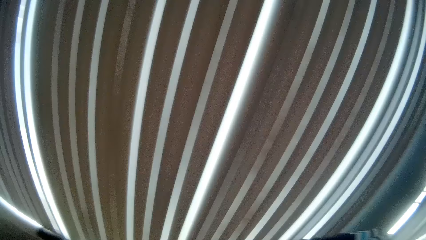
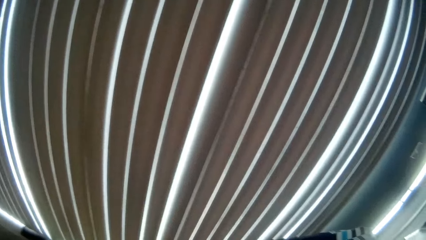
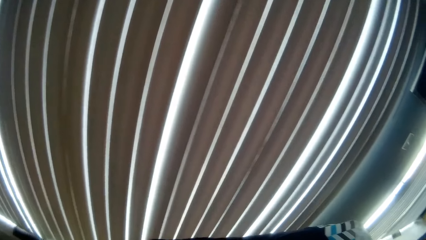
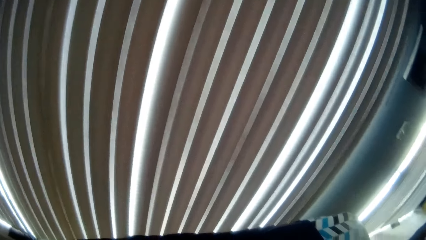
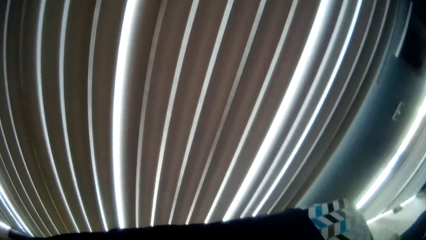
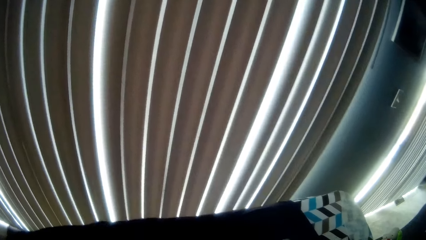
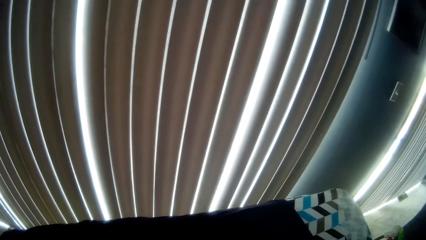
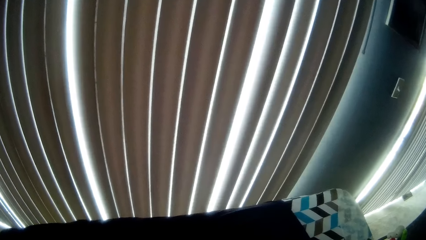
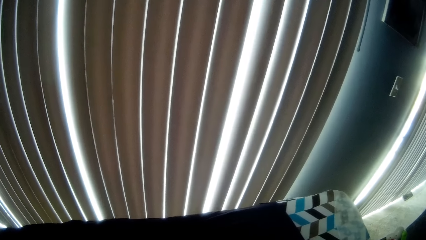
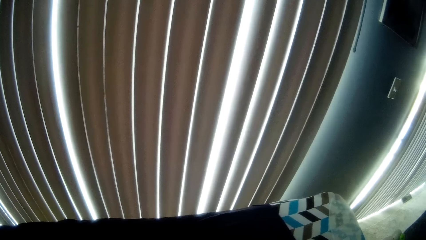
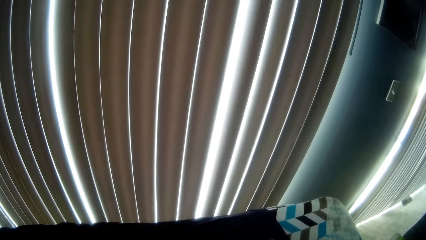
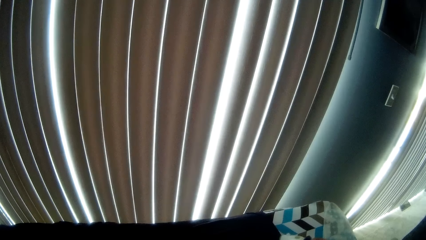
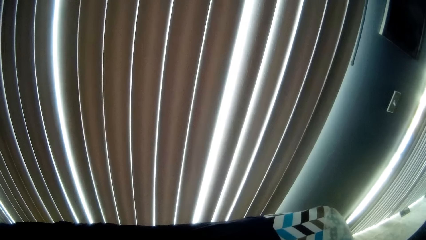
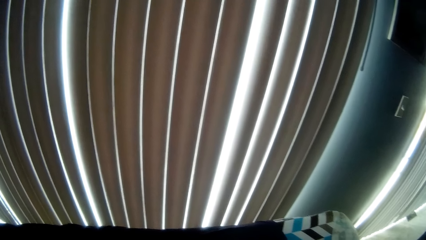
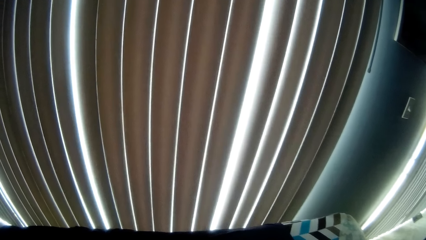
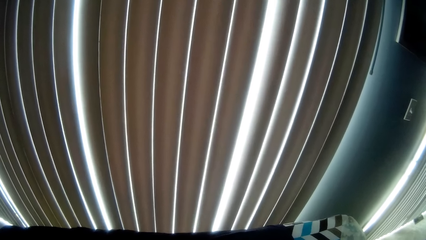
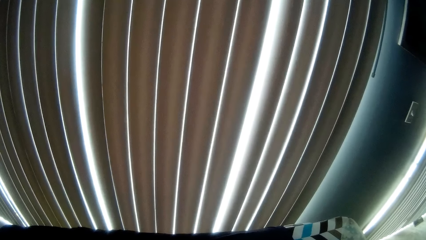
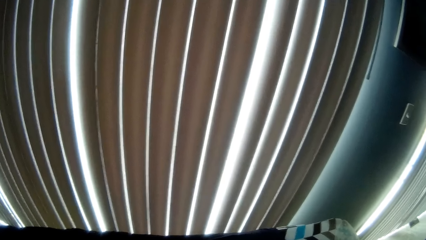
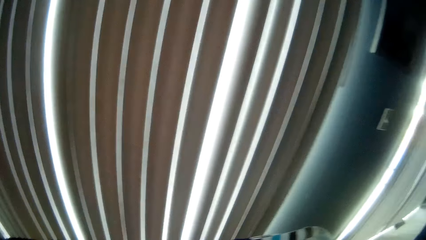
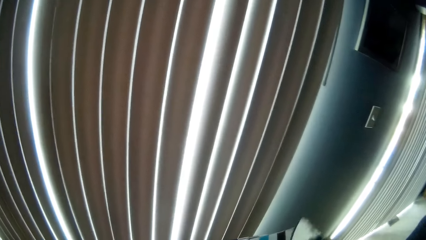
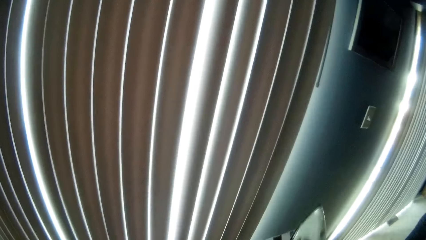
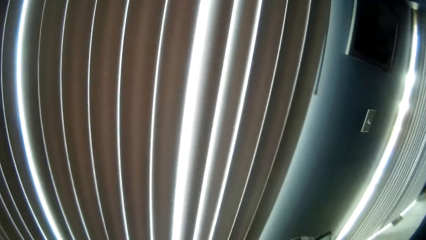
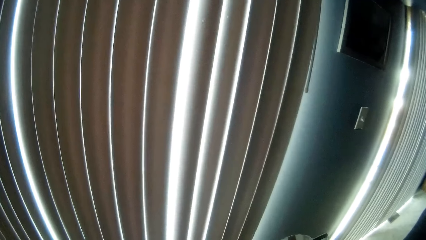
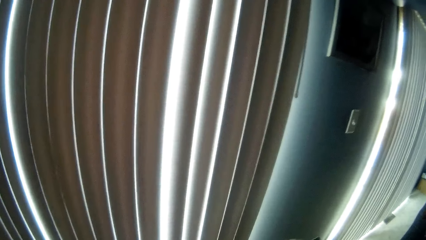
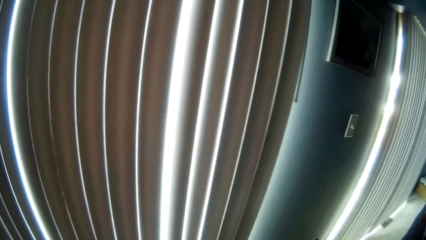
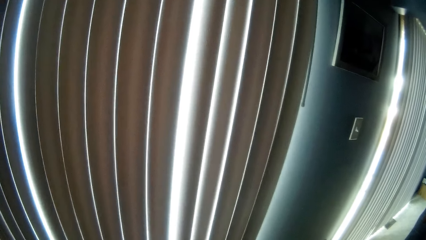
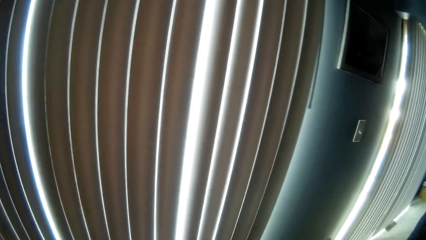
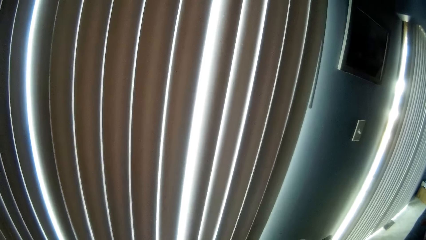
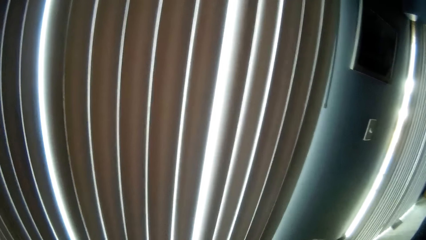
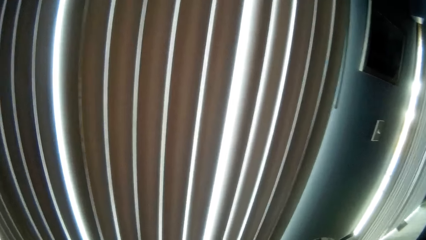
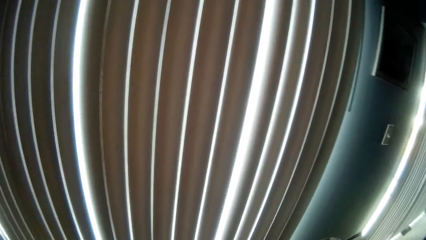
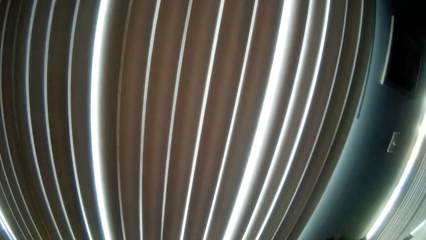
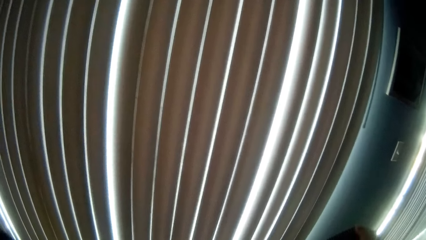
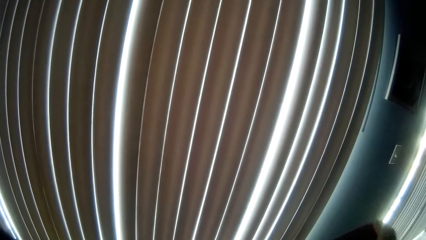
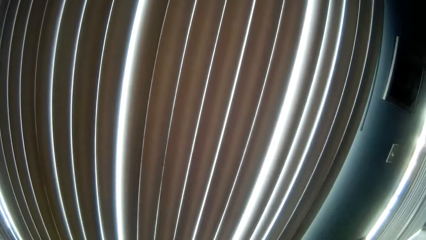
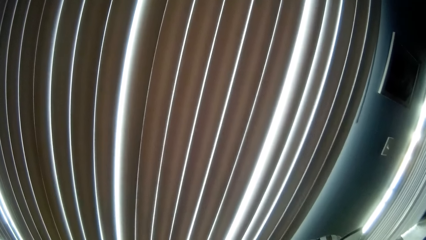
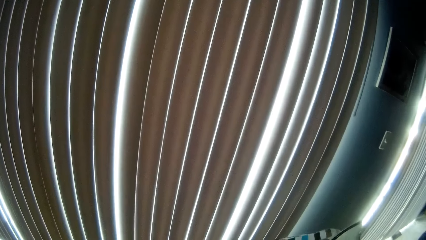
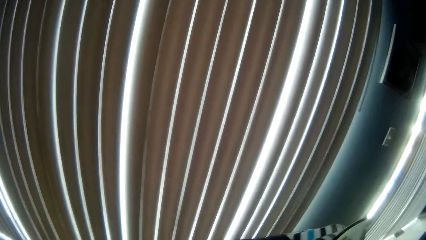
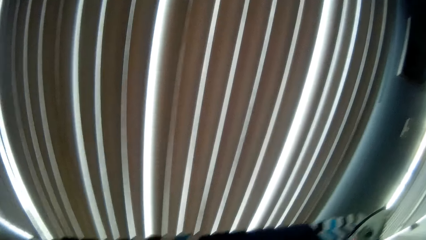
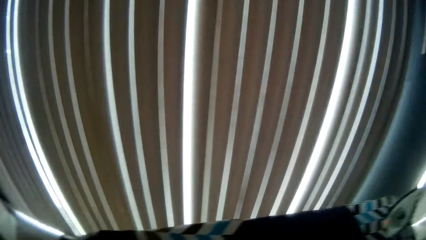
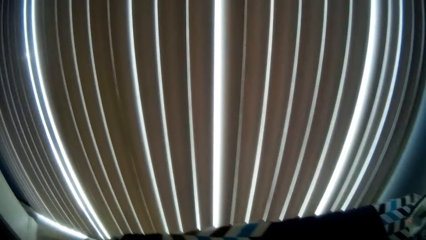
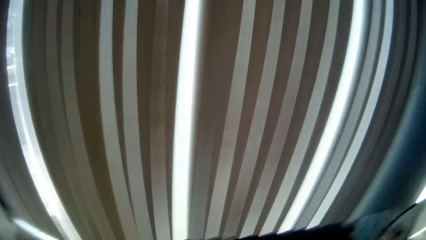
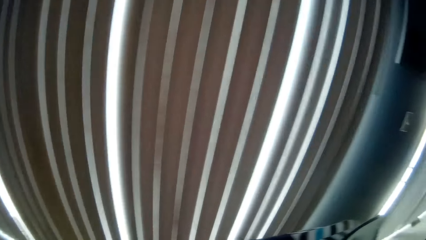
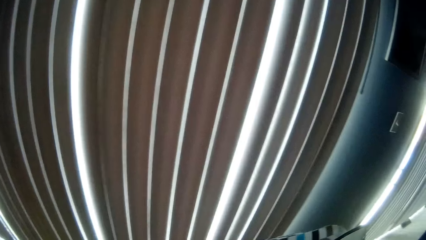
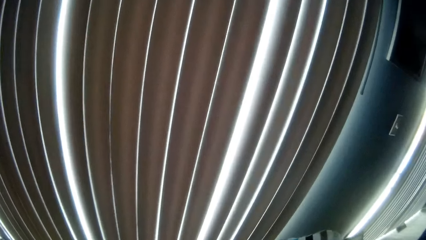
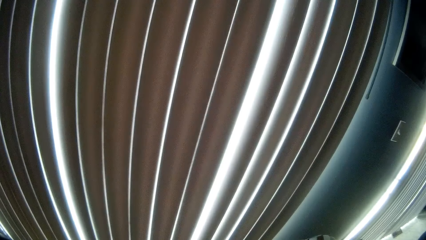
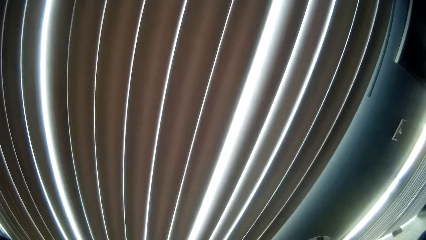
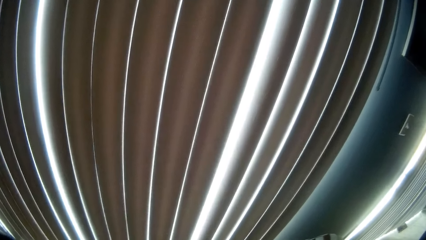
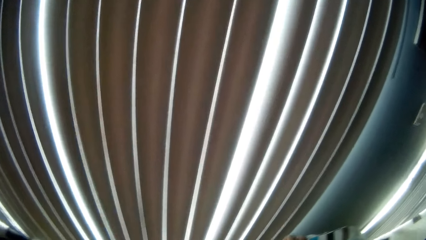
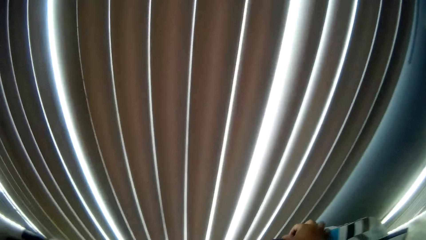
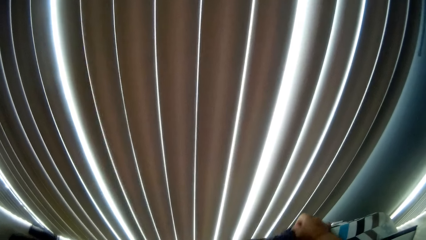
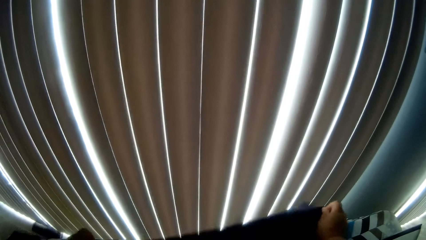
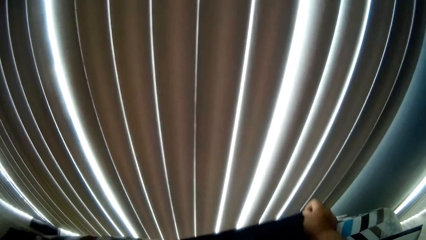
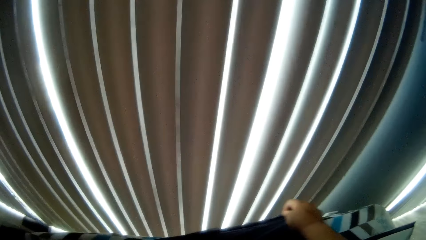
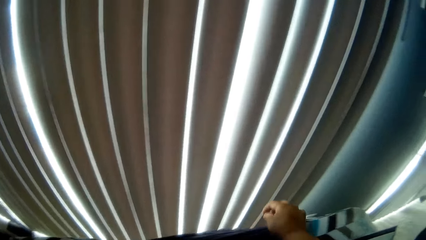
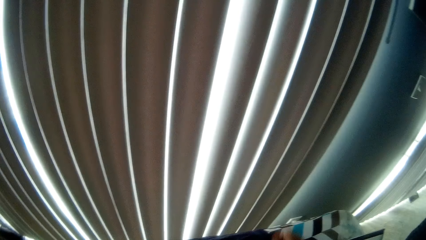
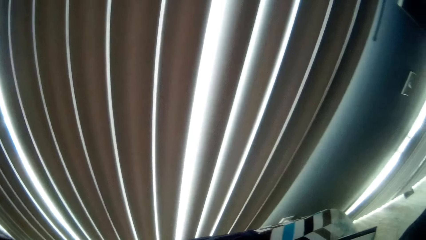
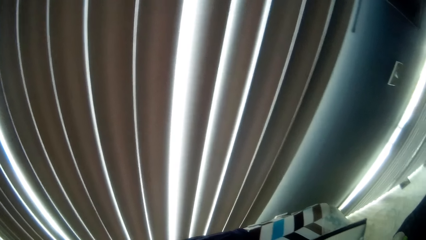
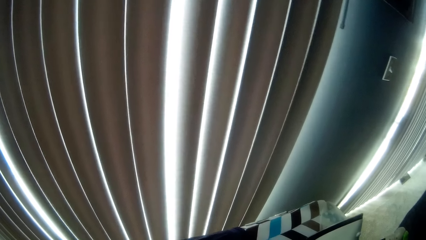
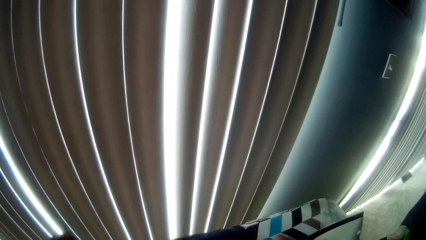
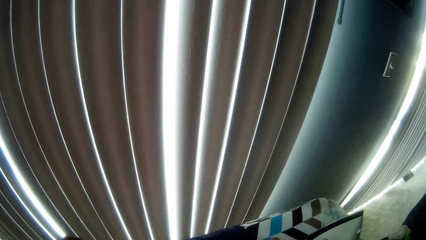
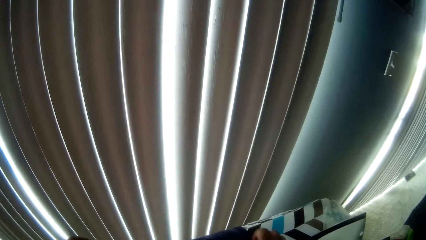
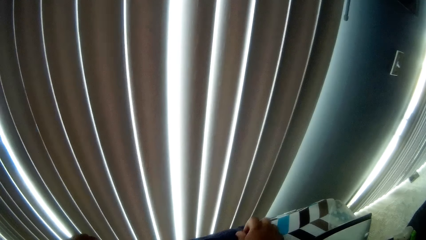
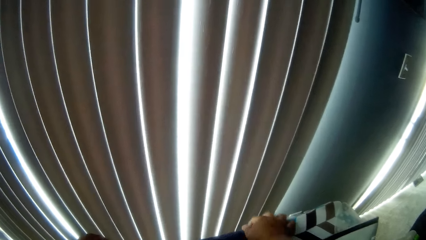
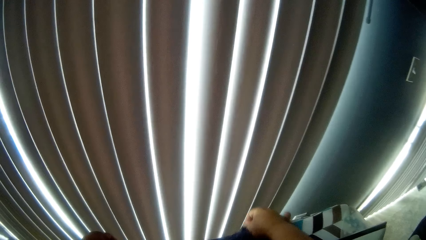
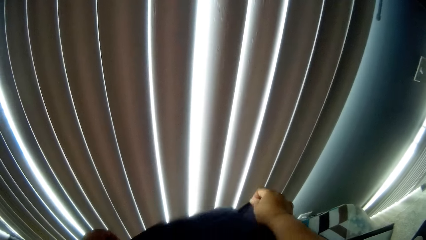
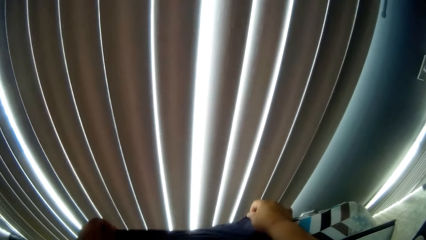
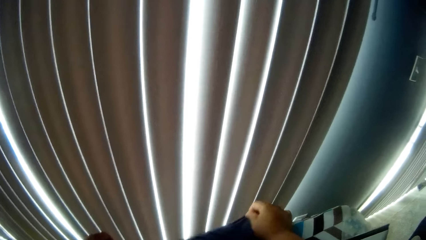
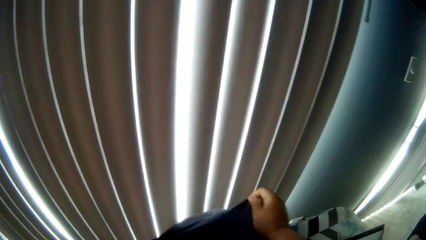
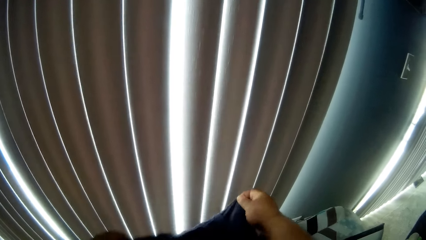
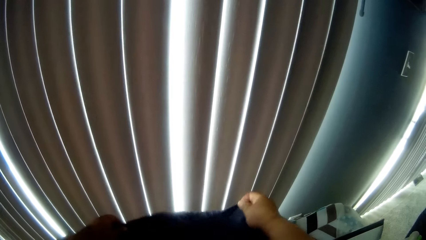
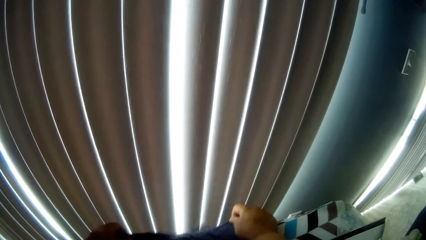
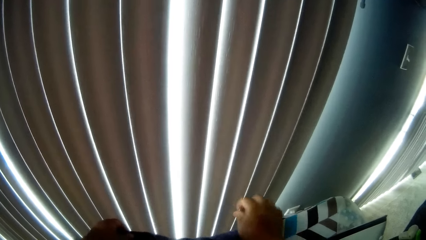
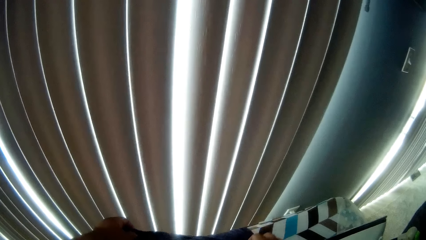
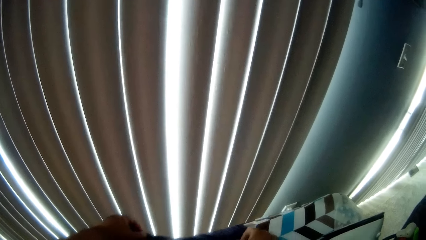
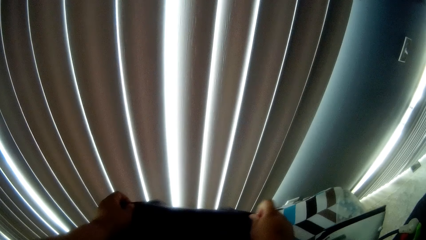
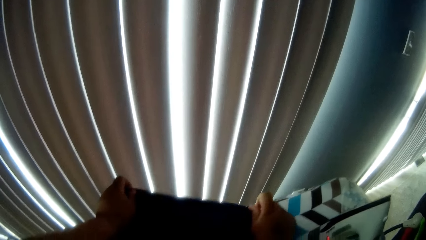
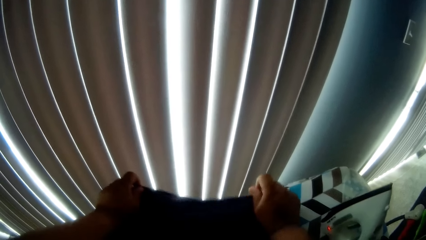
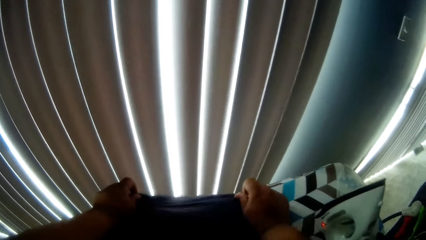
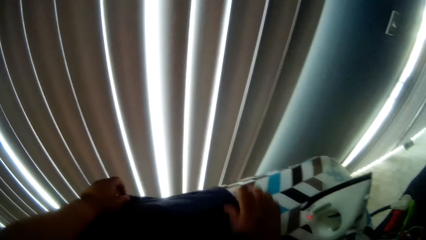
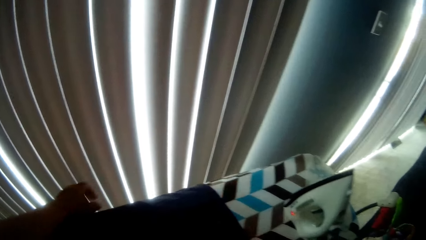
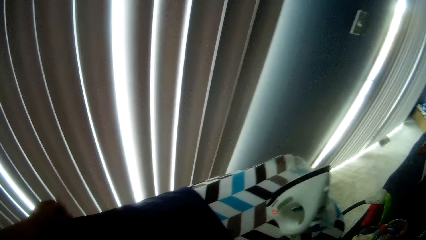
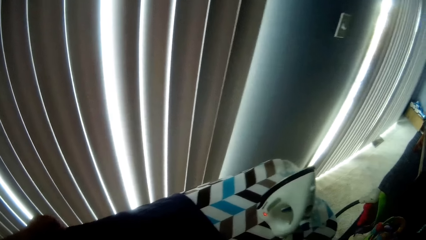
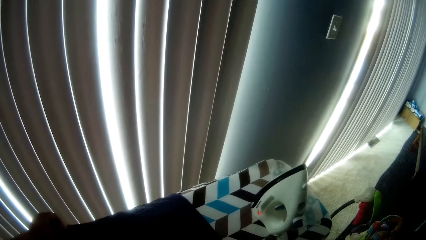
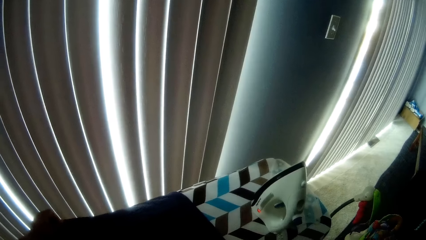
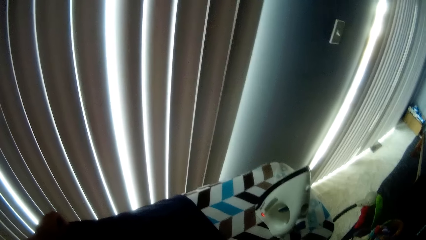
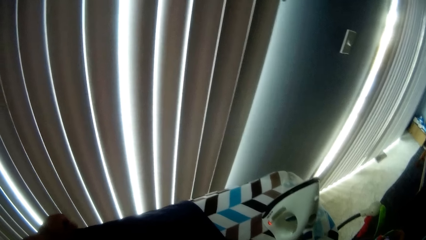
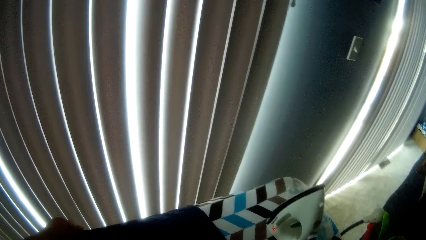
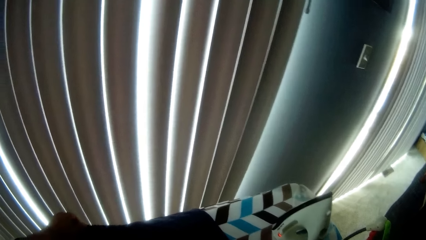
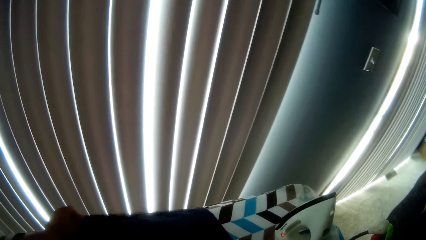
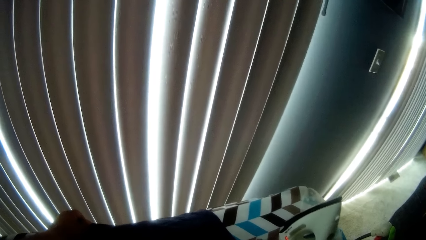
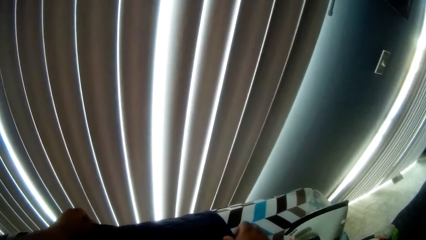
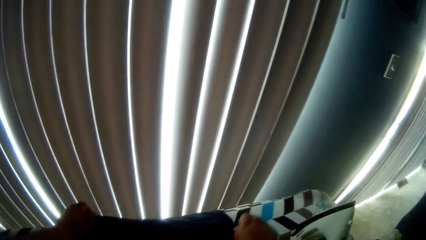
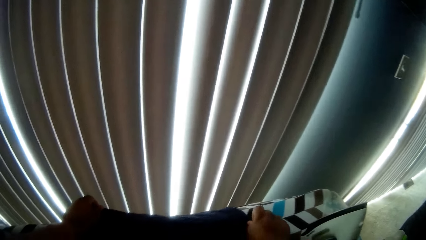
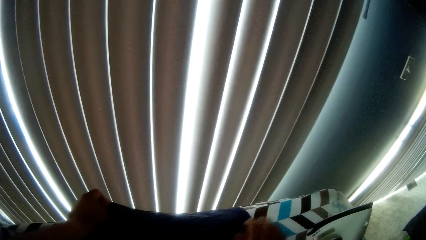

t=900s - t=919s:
The camera wearer irons the shirt. He talks. He drops the iron on the ironing board with his right hand. He stops ironing. He adjusts the shirt with his hands. He adjusts the shirt again. He talks.
